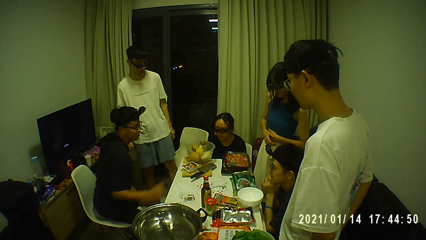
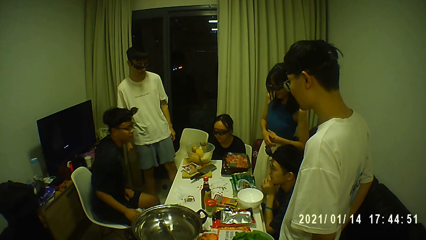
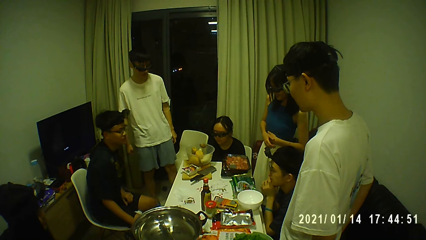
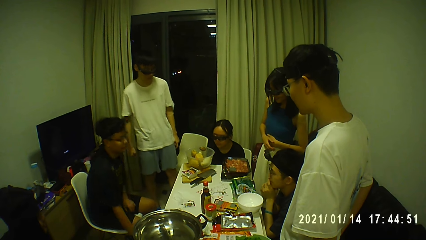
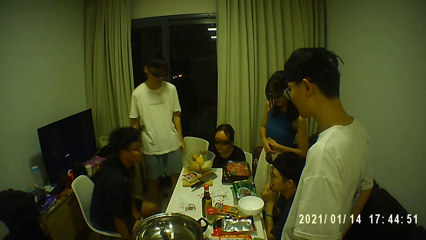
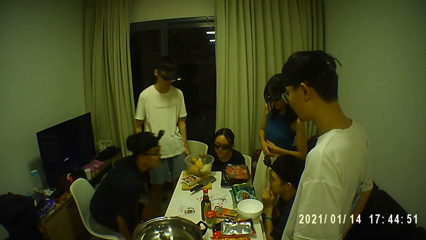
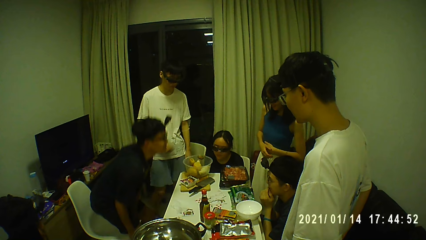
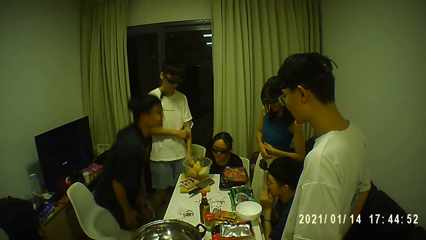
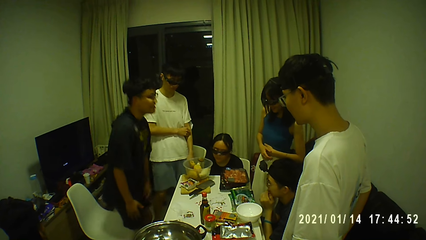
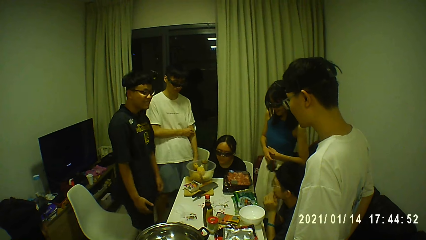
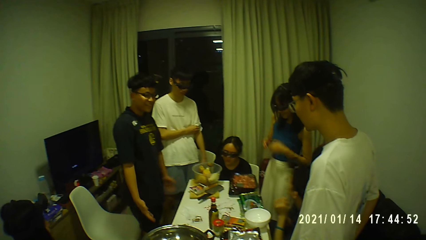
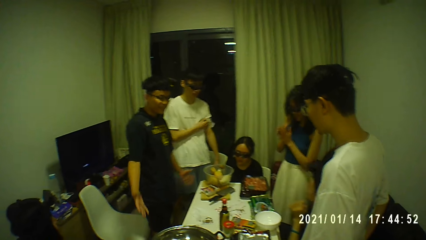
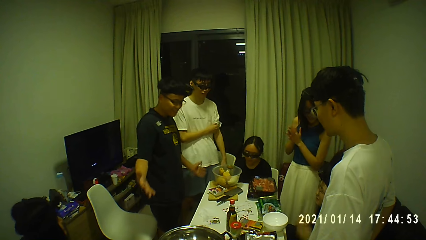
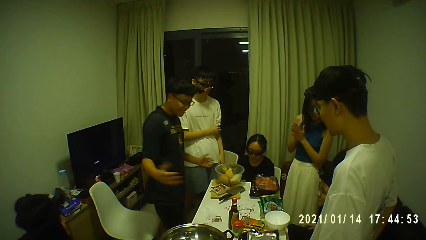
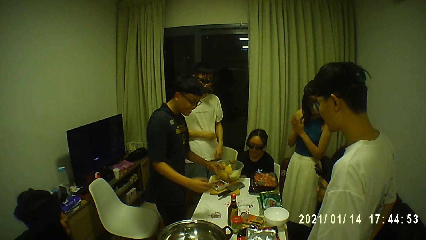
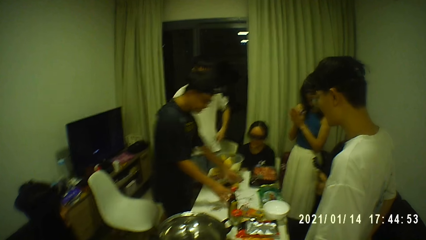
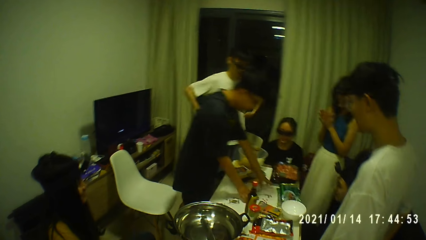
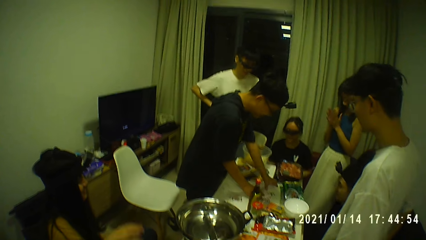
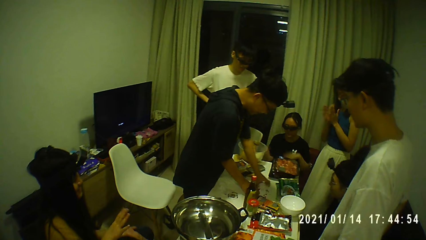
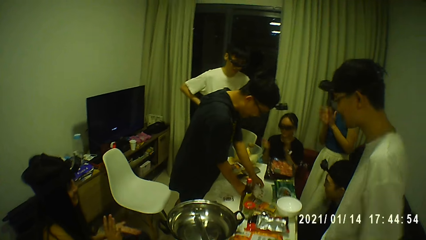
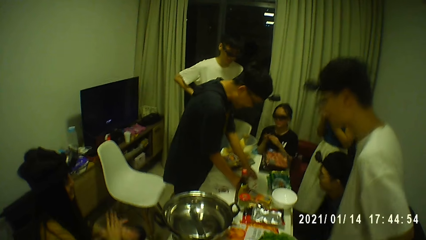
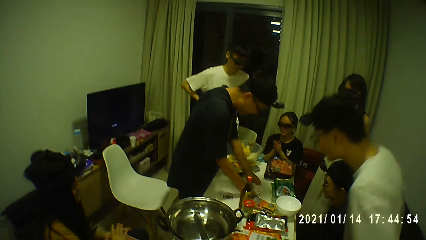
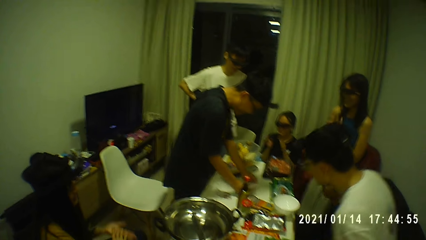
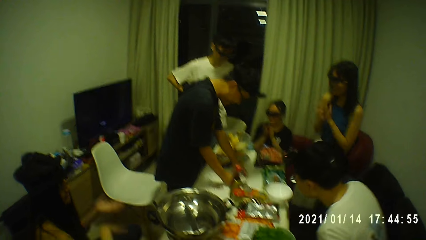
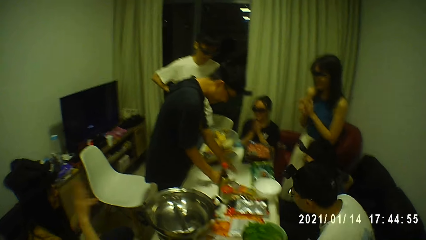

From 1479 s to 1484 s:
A man stands up from a seat. A woman claps both hands together. The man picks up the cards on the table and packs the deck of cards from the table with both hands.

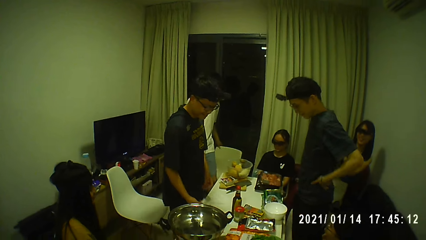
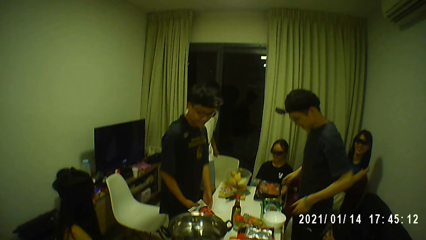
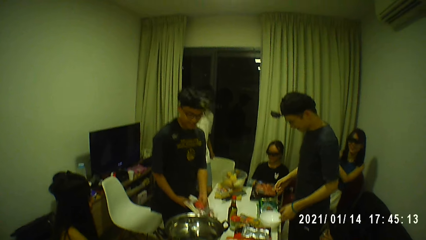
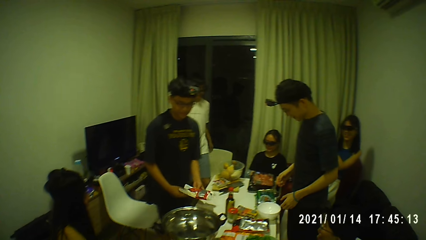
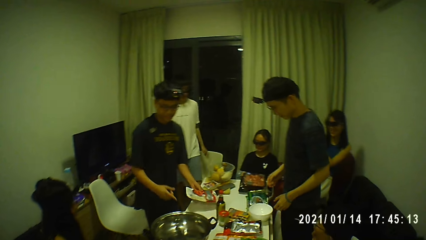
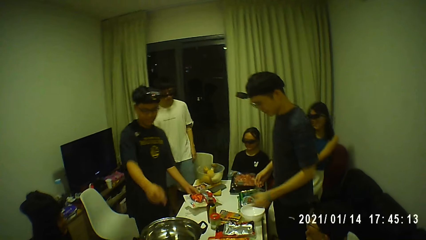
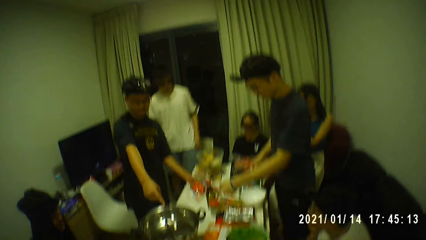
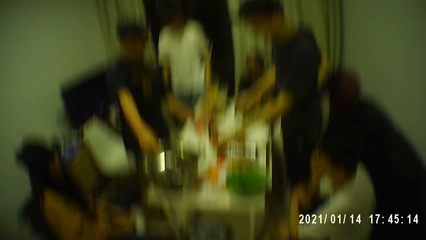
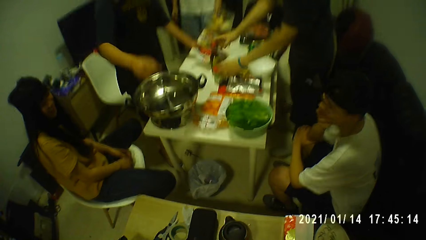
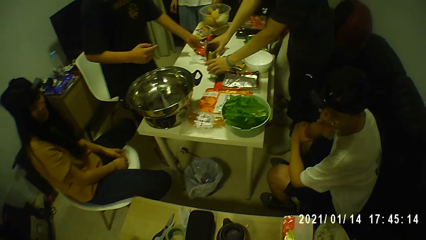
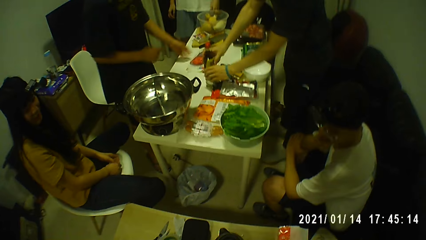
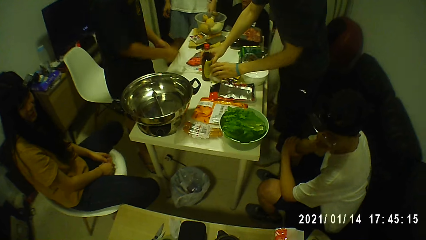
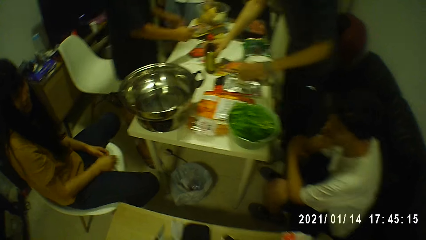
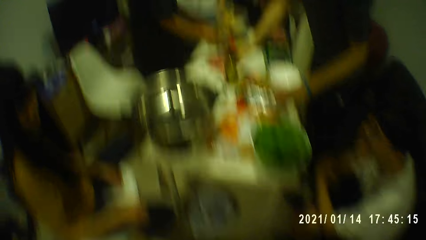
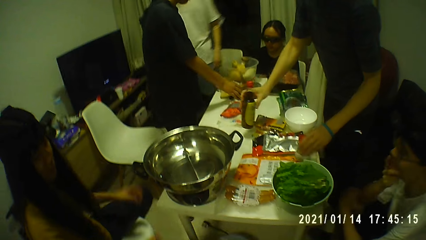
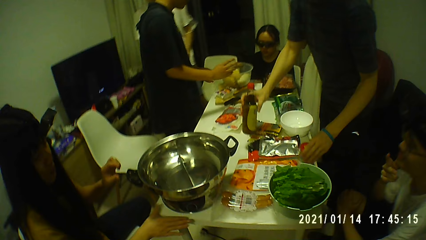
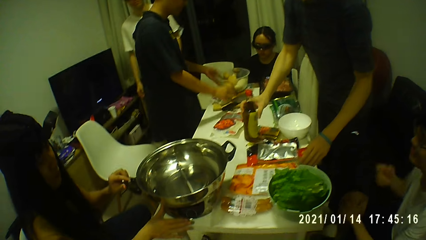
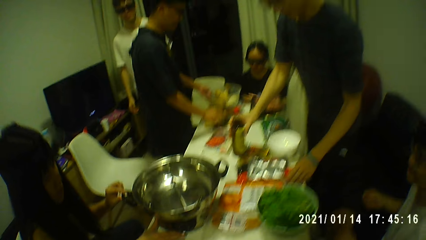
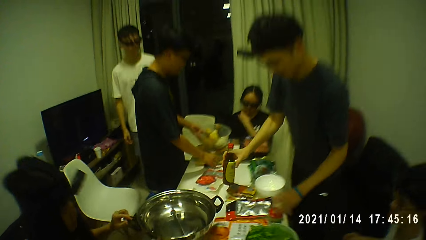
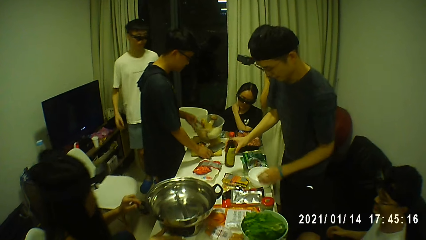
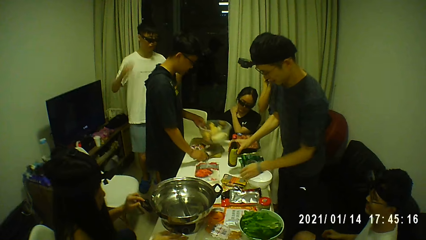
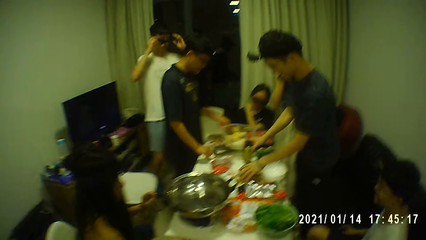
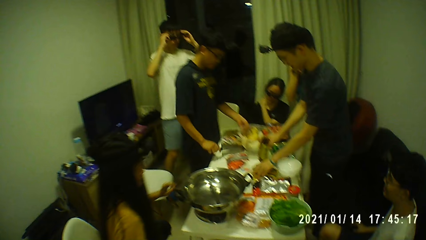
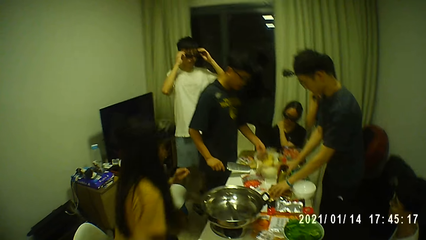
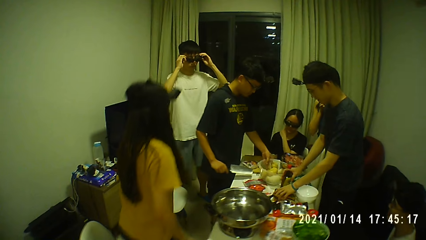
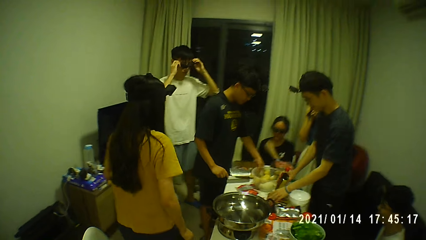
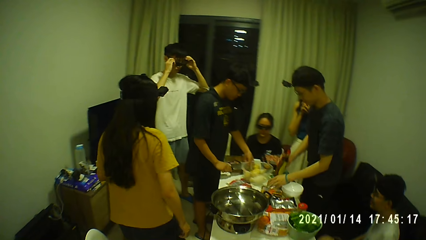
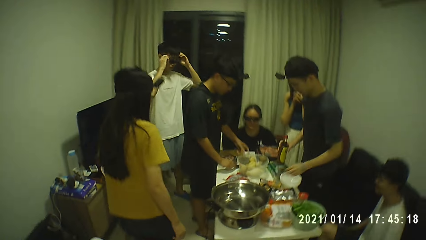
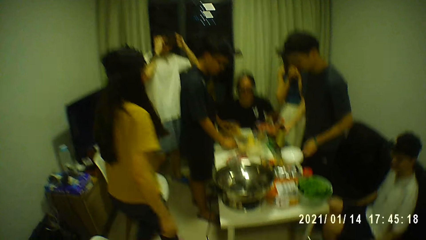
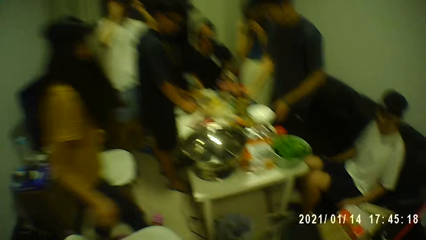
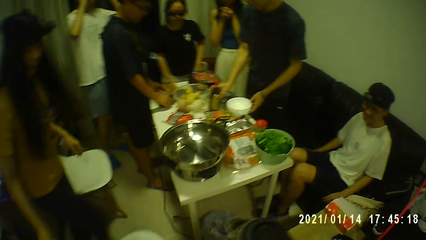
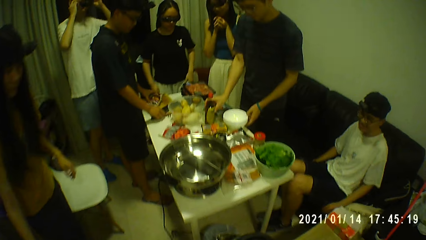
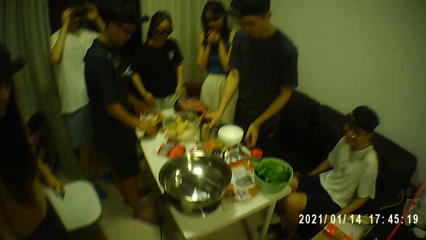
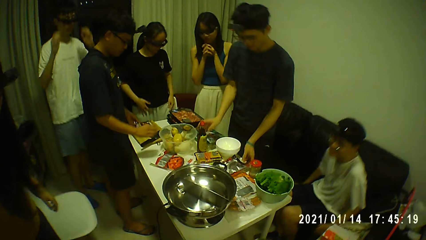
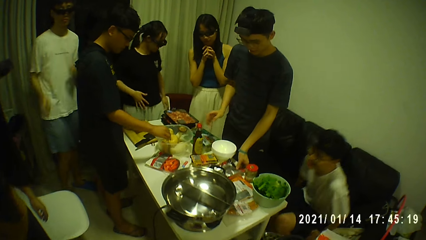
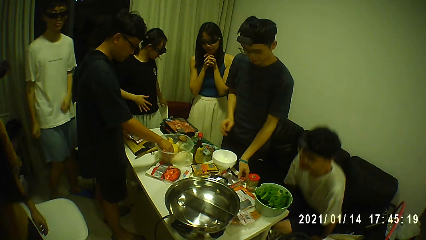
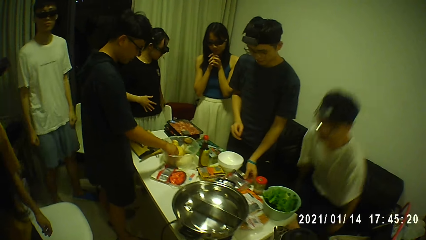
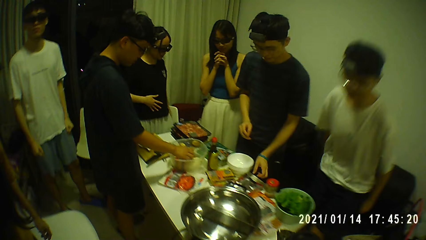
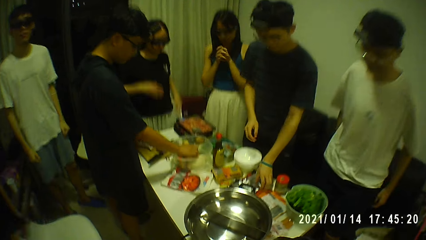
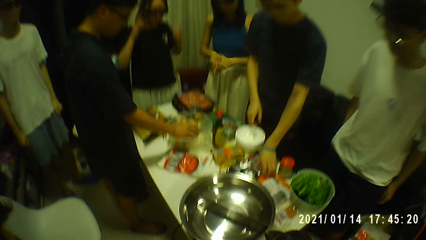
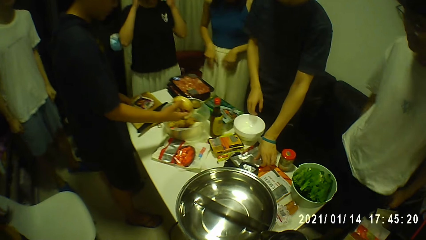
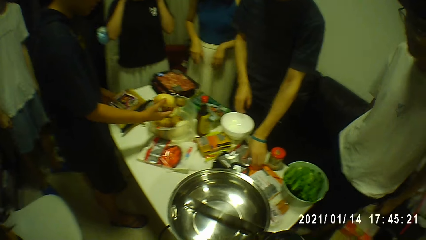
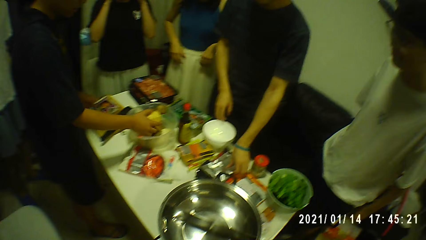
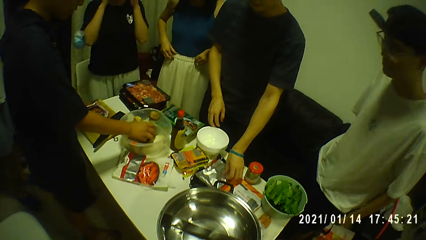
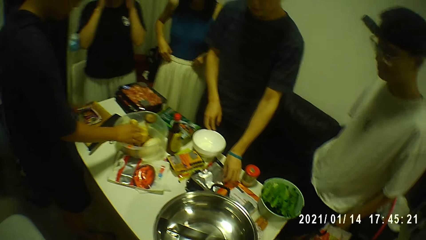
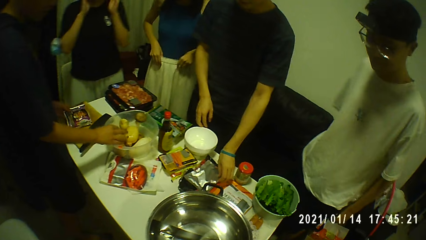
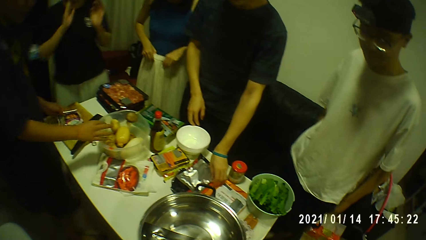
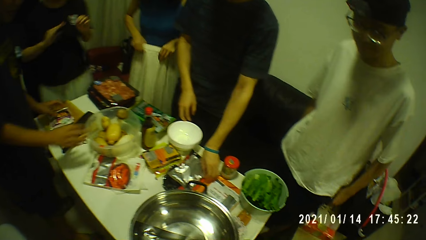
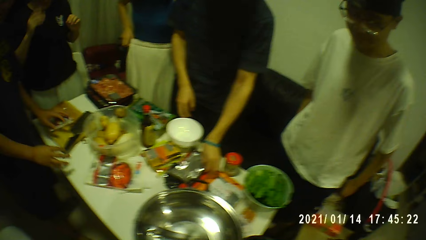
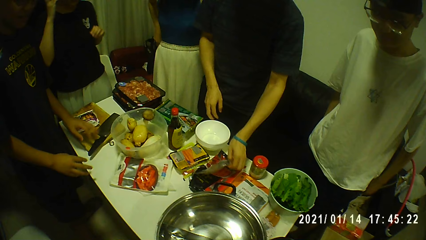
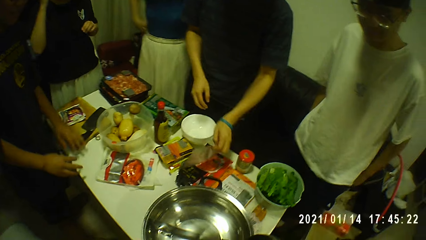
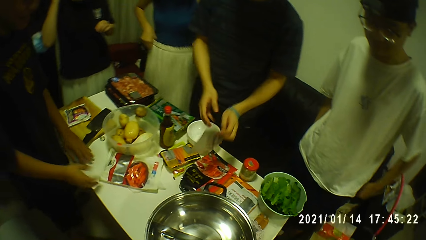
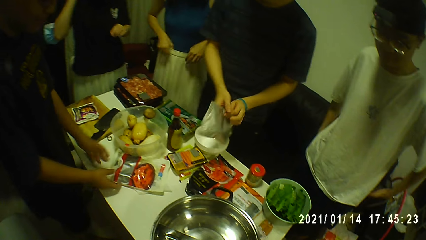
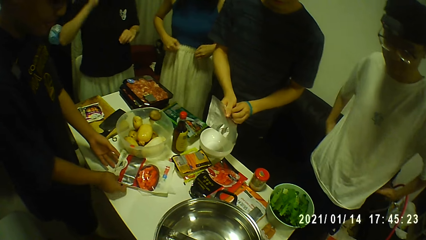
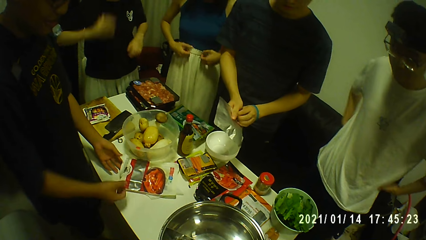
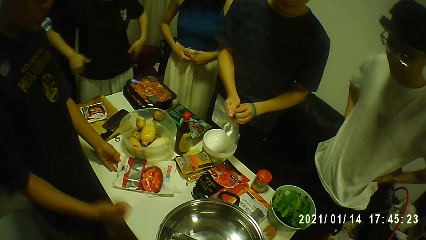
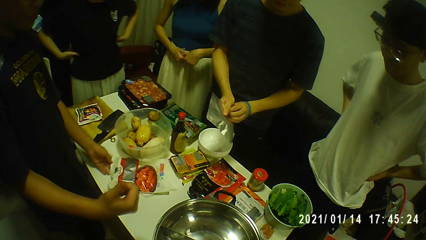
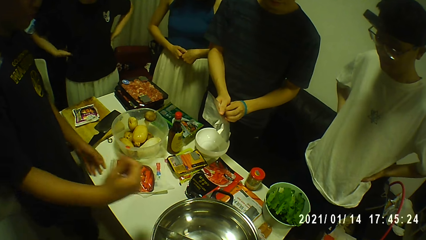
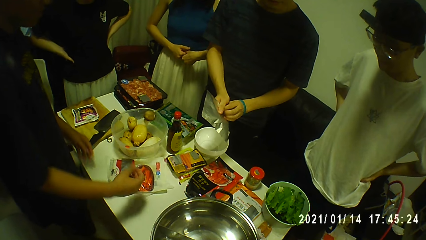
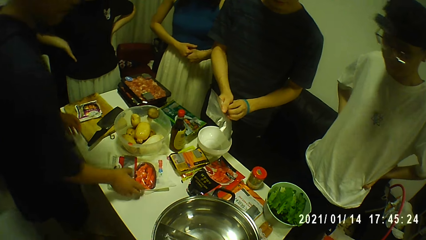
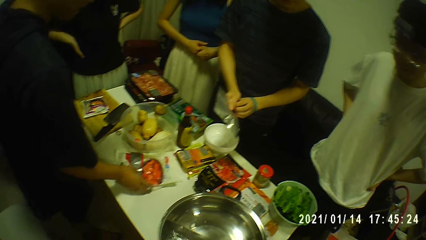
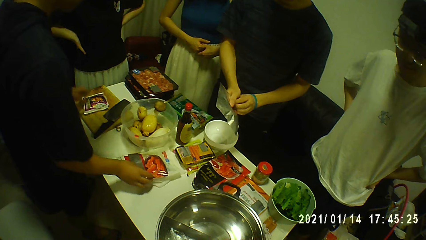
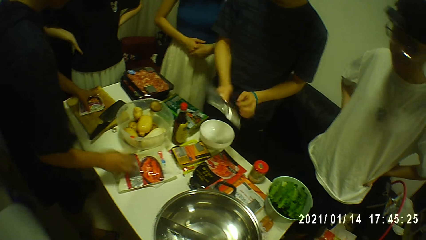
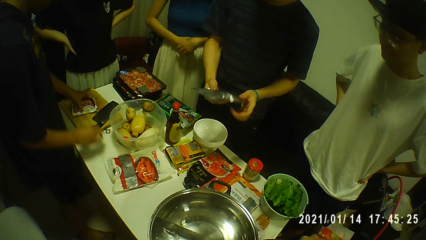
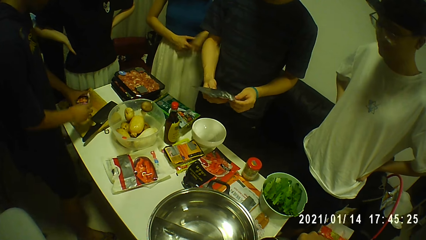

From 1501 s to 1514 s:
A man and another man move the foodstuffs on the table. The first man passes the bag of chips to his left hand from his right hand. The first man drops the bag of chips on the table with his left hand. A woman stands up from the seat. The other man picks up a bottle of salt from the table with his left hand. The other man holds a bottle of sauce on the table with his right hand. The other man drops the bottle of salt on the table with his left hand. The other man picks up the bottle of sauce from the table with his right hand. The first man picks up a bowl from the chopping board on the table with his left hand. The first man picks up the knife from the chopping board on the table with his right hand. The first man drops the bowl on the table with his left hand. The other man drops the bottle of sauce on the table with his right hand. The first man drops the knife on the chopping board on the table with his right hand. The first man picks up a lotus root from the bowl on the table with his right hand. The other man picks up a foil bag from the table with his left hand. The first man drops the lotus root in the bowl on the table with his right hand. The woman adjusts a cloth on her body with both hands. The first man touches the bag of chips on the table with both hands. The other man holds the foil bag with both hands. The camera wearer pours water from a jug in his right hand into a bowl on the table. The first man moves the bag of chips on the table with his right hand. The first man picks up the bag of margarine from the chopping board on the table with his left hand.
